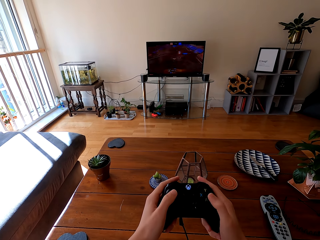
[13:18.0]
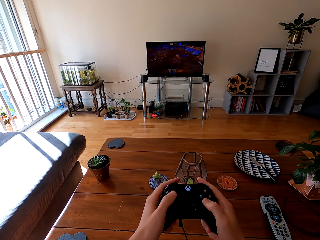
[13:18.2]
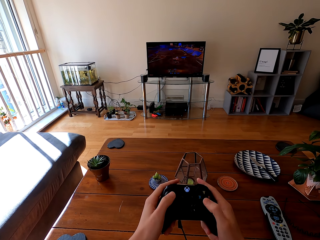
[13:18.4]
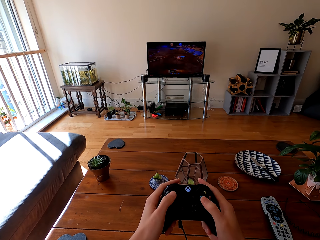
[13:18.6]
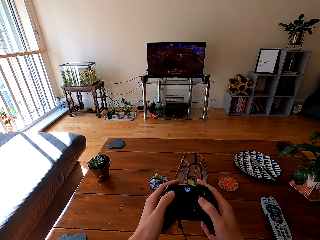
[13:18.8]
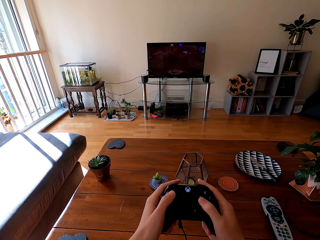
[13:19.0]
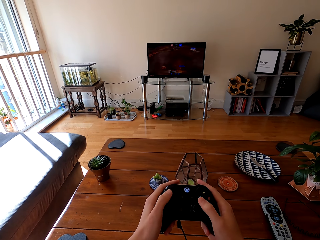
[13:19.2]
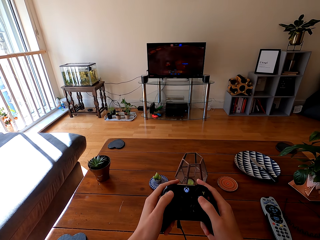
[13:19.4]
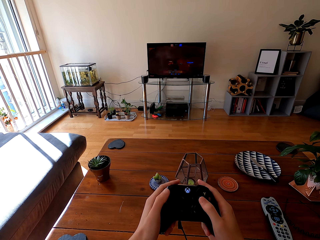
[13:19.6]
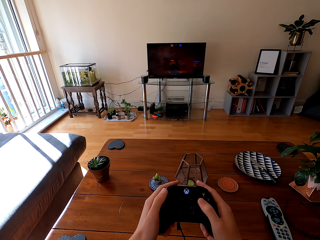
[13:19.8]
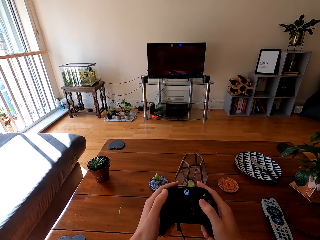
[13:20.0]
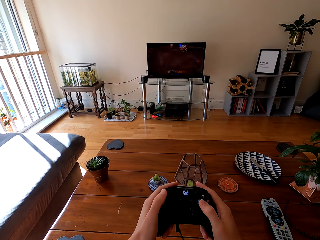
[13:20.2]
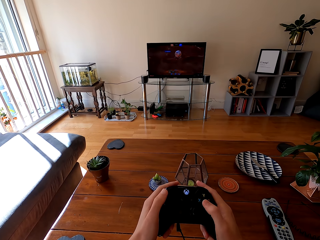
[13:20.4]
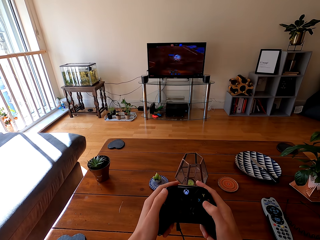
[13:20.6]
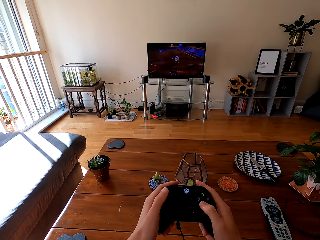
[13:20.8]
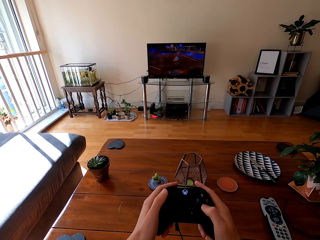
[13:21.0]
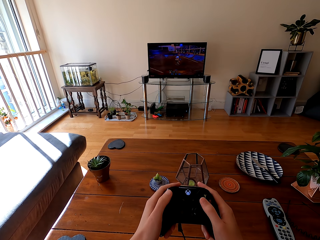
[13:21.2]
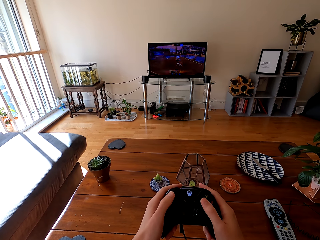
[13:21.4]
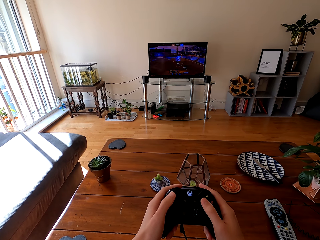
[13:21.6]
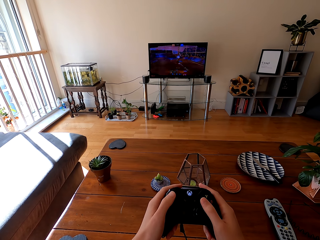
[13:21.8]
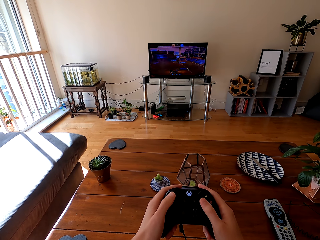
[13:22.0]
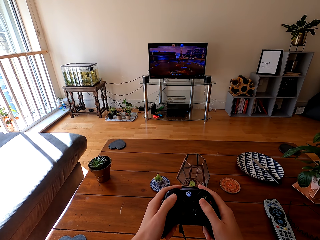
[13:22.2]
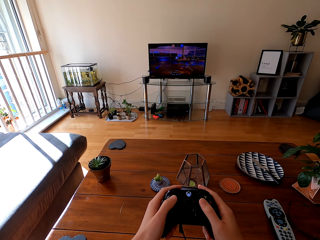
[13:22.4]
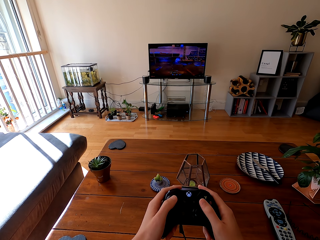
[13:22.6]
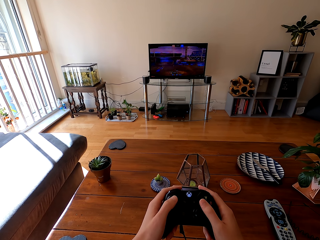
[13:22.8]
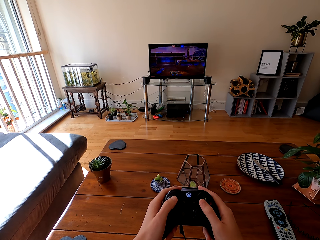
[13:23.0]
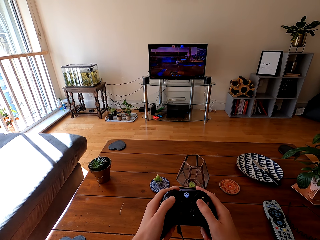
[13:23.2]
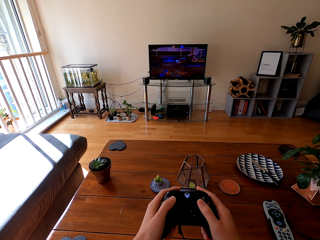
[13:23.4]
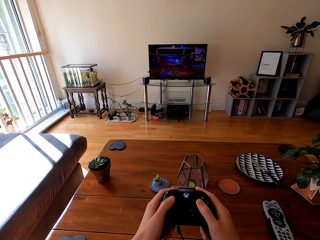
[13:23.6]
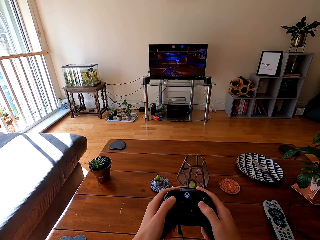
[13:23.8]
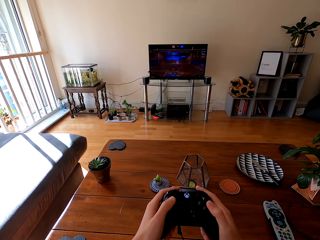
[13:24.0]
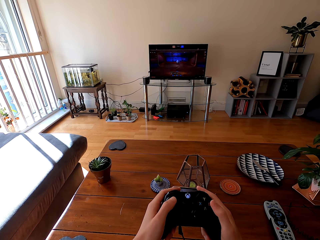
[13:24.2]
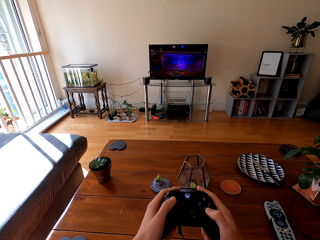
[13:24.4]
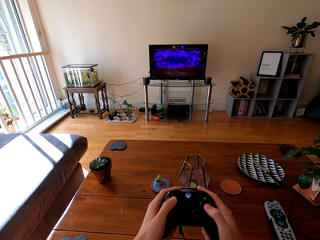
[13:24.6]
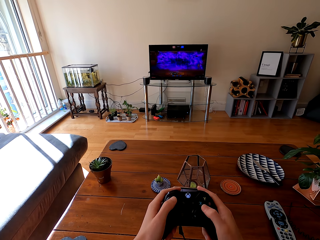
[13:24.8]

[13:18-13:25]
The camera wearer plays a game on the television with the game pad.

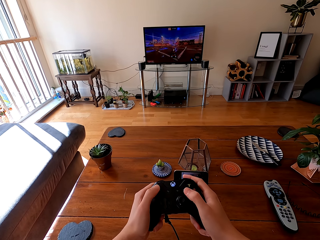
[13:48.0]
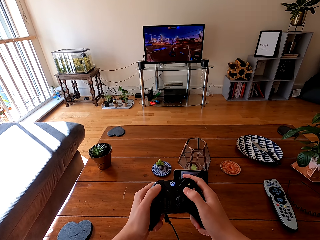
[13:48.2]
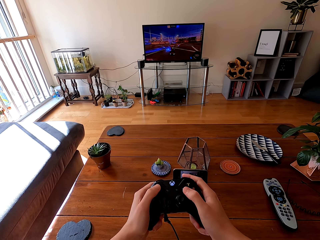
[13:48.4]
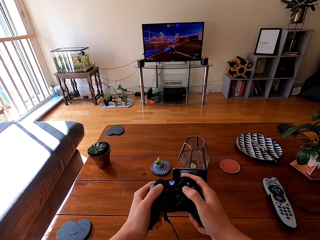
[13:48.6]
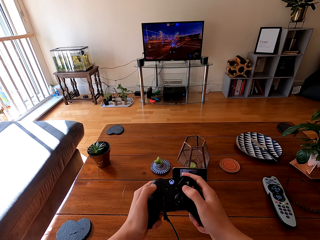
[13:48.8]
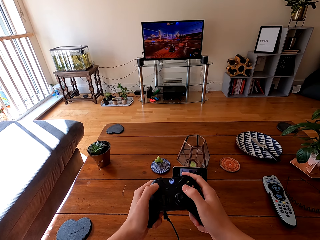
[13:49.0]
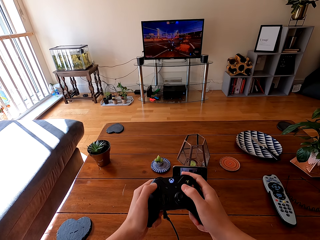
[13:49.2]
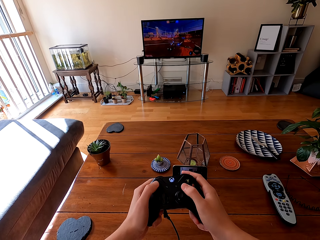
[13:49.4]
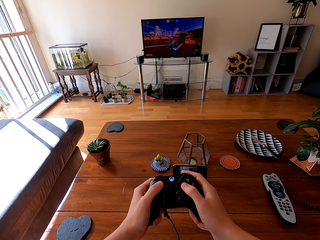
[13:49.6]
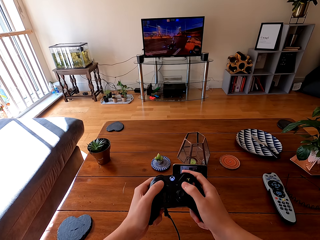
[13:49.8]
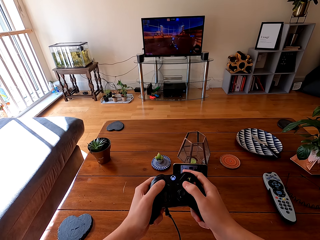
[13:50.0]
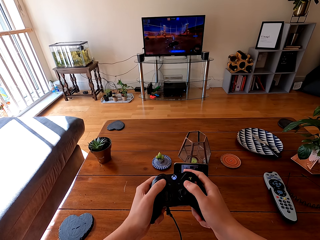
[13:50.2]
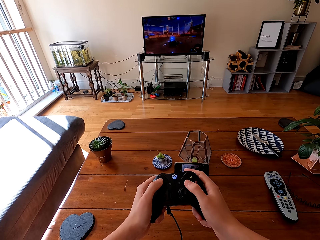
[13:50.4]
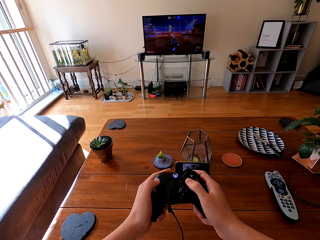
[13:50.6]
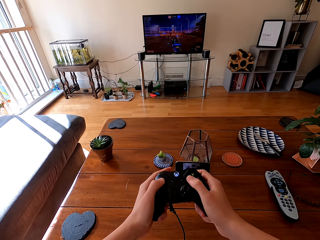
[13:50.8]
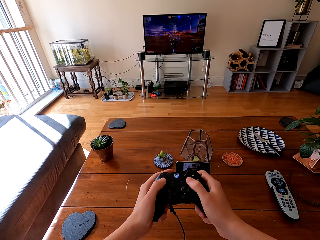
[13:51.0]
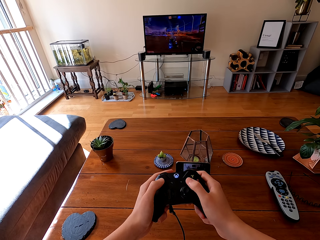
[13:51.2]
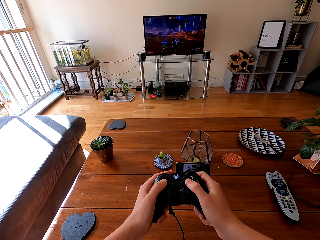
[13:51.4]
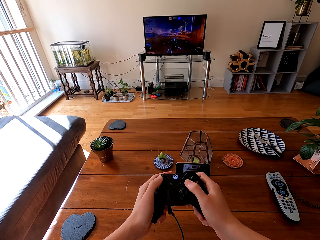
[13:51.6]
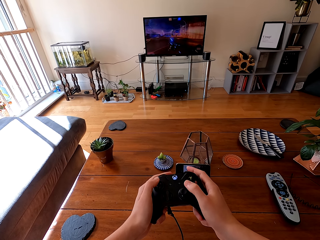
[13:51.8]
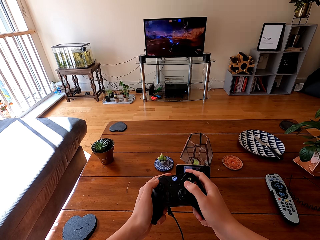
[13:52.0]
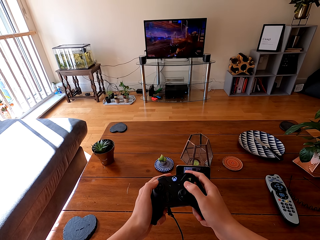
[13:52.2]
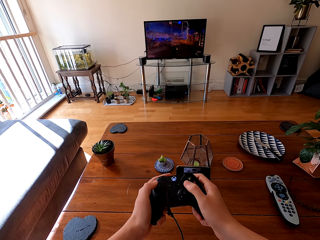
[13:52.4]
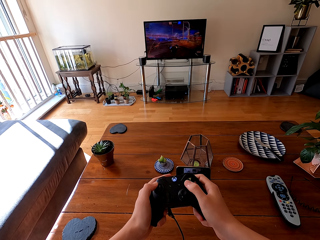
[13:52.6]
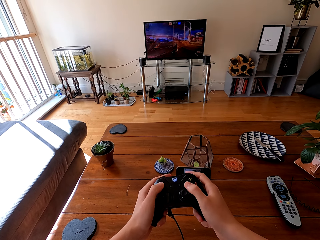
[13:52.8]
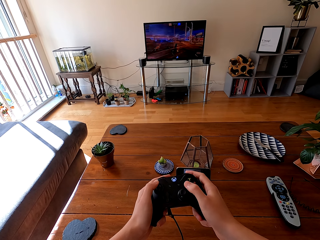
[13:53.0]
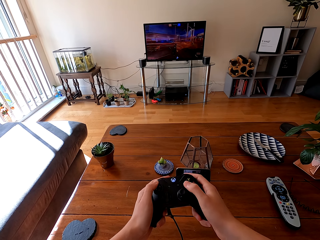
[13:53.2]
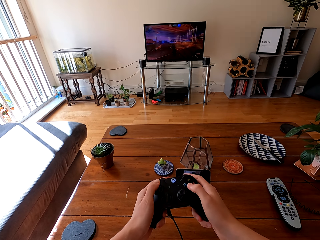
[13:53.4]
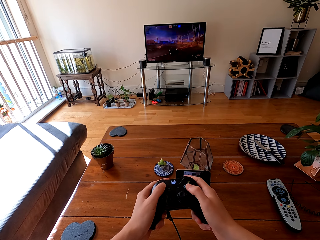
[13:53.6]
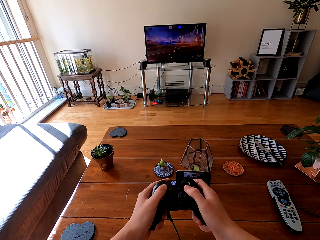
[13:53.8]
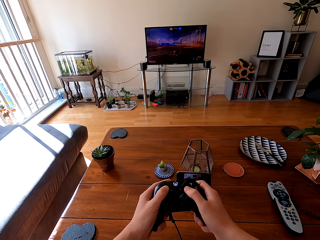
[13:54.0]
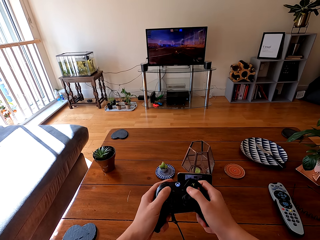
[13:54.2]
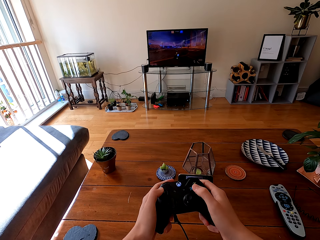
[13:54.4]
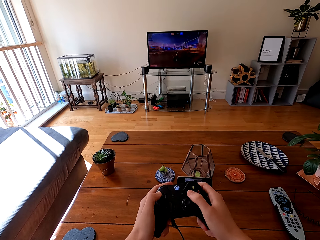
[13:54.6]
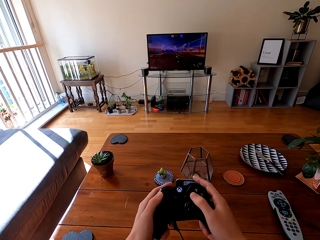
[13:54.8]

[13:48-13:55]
The camera wearer plays a game on the television with the game pads.

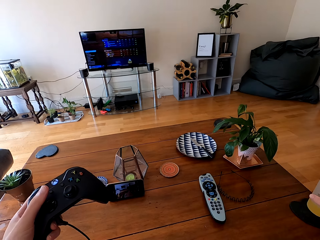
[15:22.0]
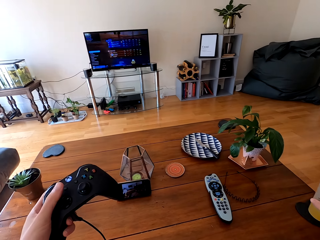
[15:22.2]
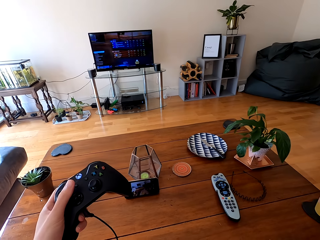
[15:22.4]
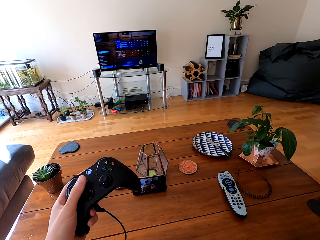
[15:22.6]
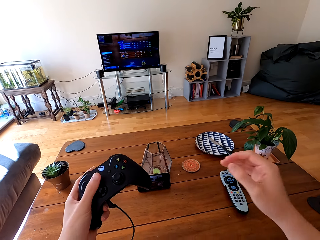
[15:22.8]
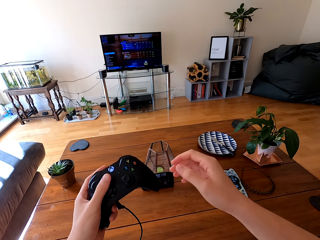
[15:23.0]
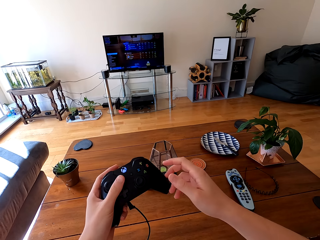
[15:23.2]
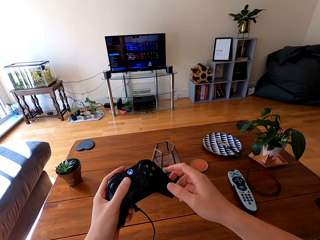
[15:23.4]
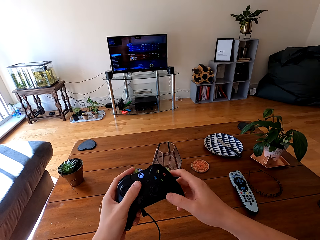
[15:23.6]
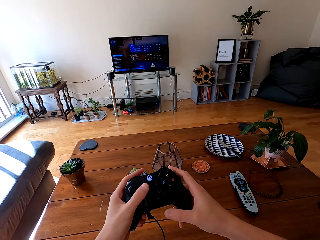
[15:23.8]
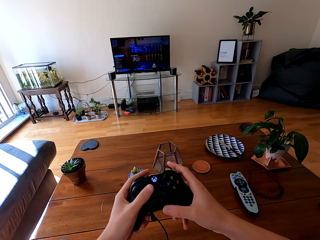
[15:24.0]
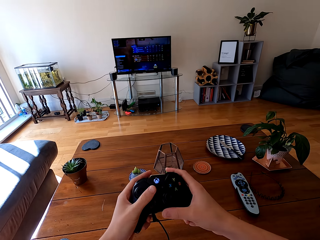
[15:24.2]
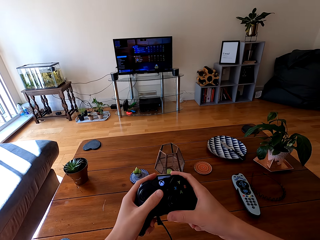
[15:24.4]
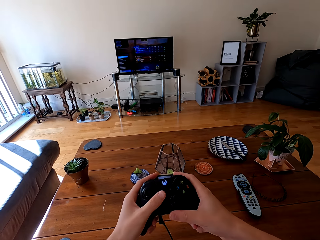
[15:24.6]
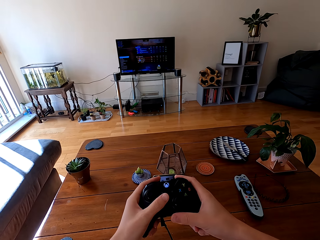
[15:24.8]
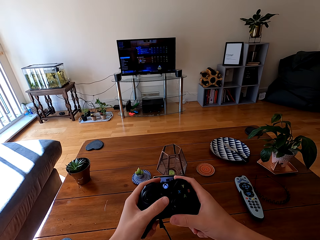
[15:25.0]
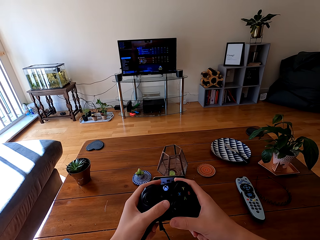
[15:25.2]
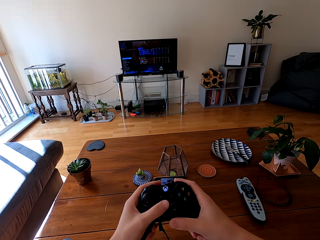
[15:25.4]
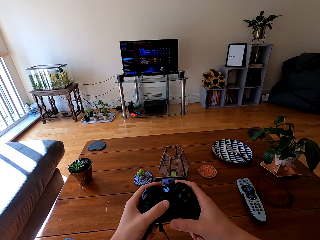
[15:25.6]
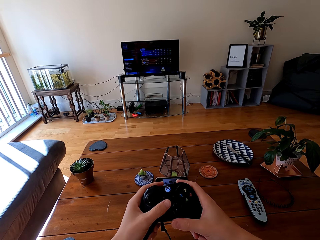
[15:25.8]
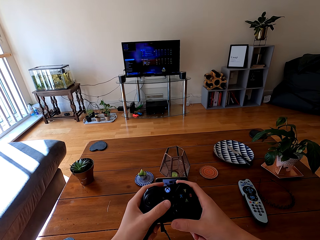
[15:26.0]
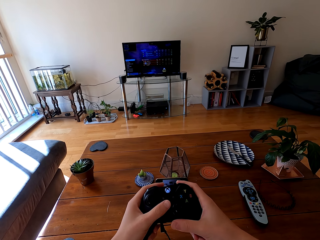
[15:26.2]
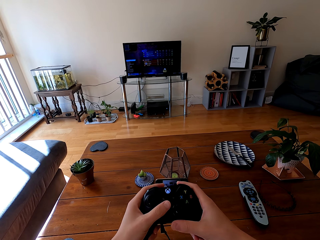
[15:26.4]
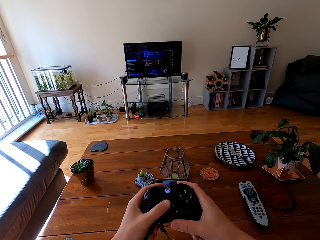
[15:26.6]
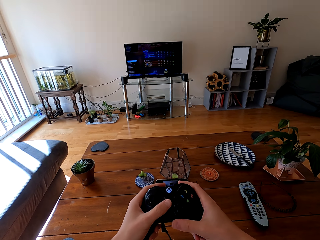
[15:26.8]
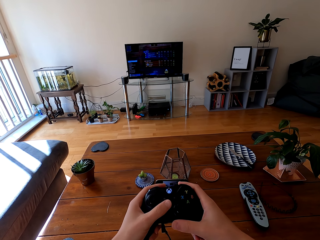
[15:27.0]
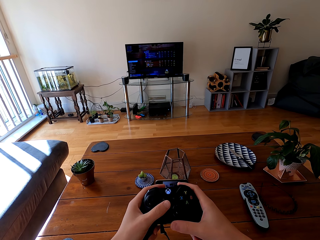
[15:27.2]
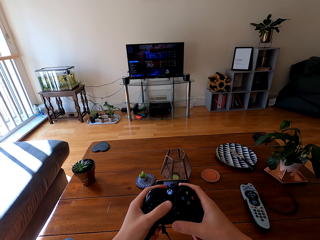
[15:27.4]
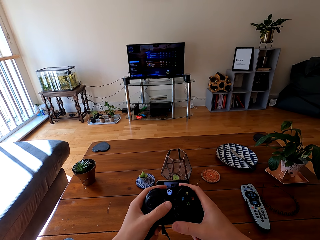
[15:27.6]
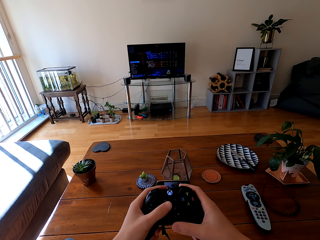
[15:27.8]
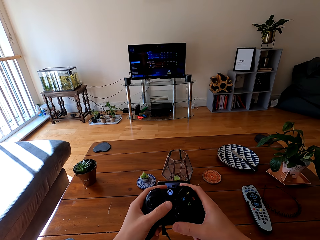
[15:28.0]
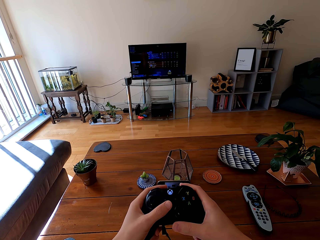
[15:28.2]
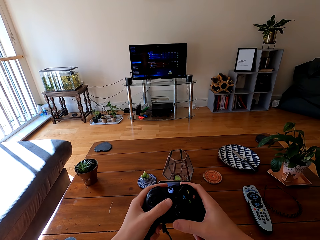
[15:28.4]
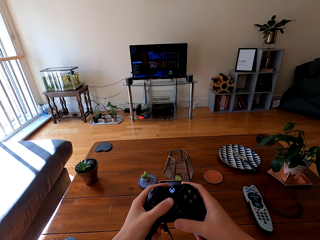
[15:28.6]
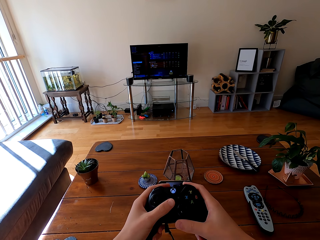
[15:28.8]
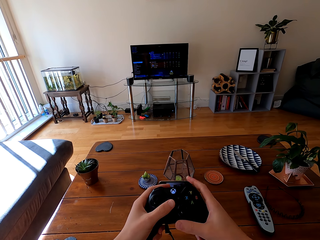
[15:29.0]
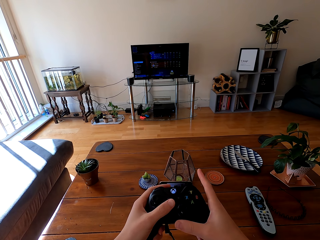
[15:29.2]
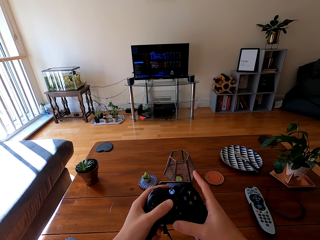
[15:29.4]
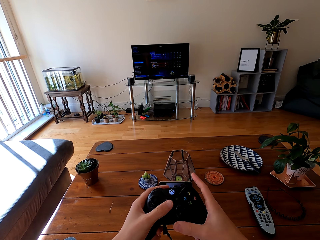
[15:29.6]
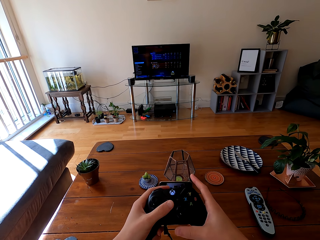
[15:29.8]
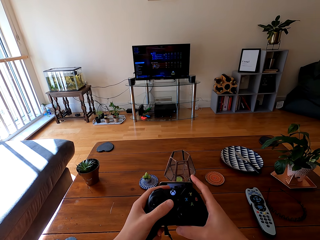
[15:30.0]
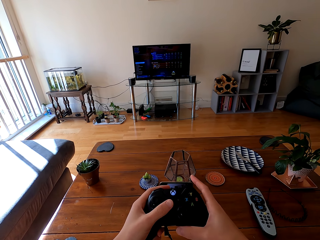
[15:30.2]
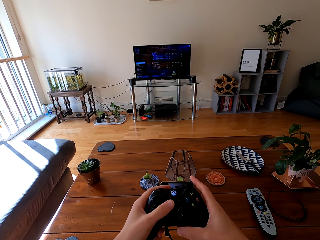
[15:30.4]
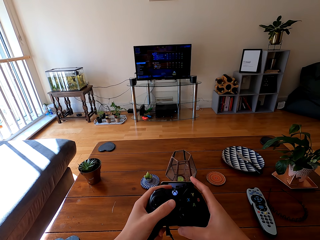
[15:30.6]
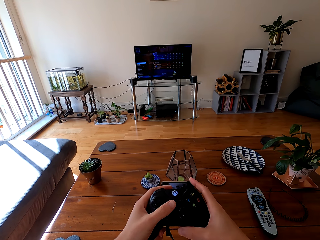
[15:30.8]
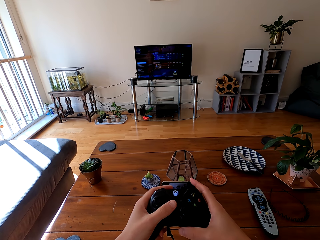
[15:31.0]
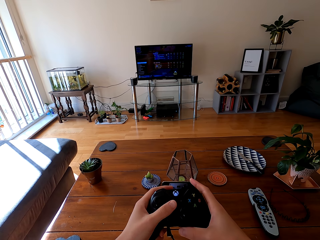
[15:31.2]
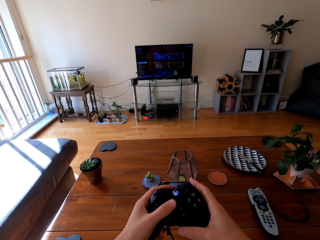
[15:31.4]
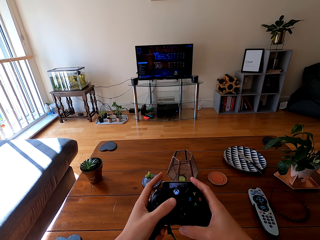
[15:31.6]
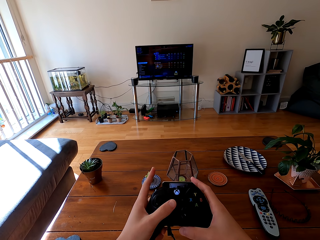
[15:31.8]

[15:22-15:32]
The camera wearer looks at the screen with a game controller at hand.
